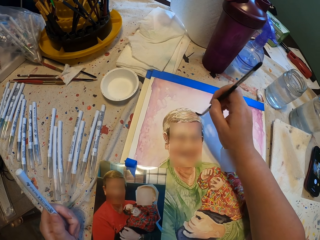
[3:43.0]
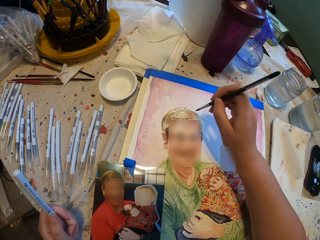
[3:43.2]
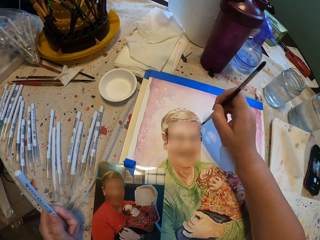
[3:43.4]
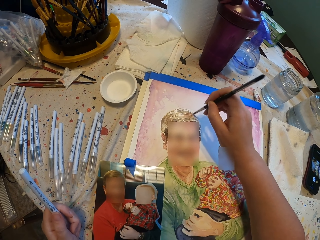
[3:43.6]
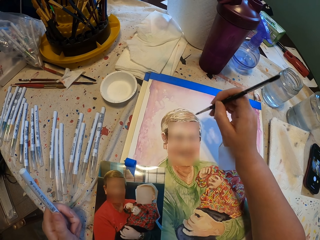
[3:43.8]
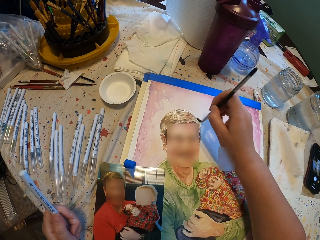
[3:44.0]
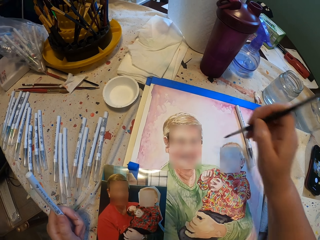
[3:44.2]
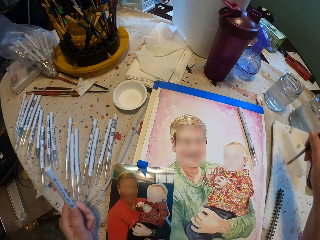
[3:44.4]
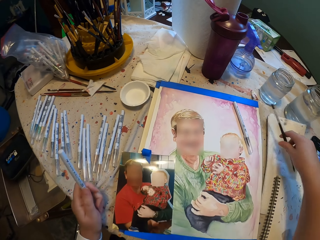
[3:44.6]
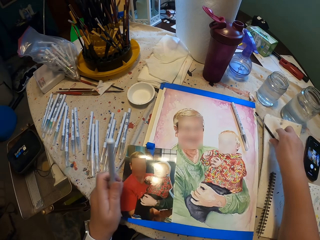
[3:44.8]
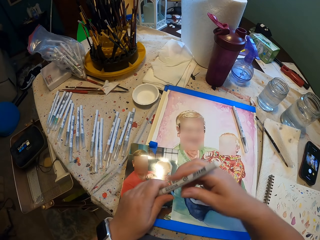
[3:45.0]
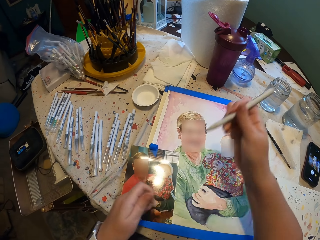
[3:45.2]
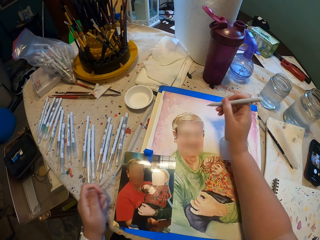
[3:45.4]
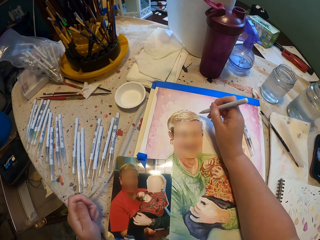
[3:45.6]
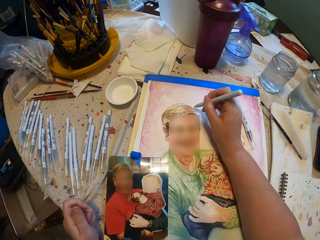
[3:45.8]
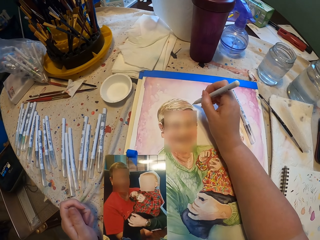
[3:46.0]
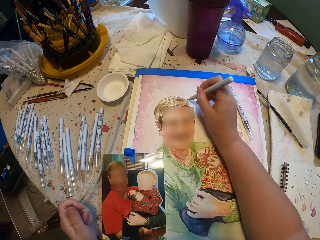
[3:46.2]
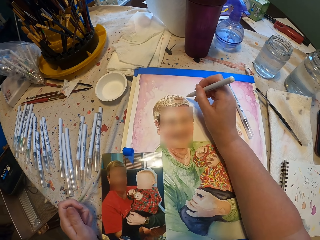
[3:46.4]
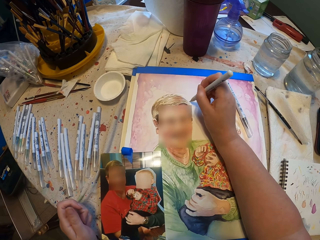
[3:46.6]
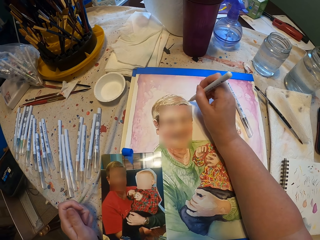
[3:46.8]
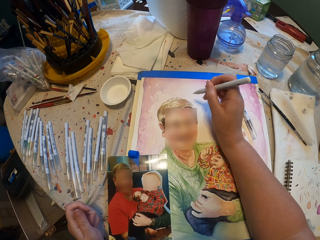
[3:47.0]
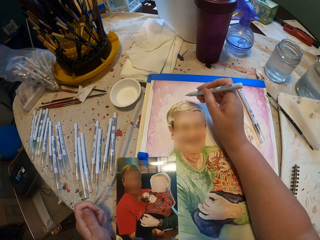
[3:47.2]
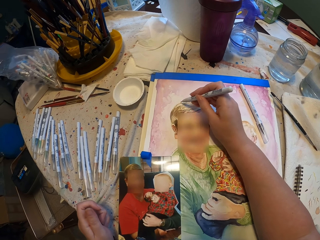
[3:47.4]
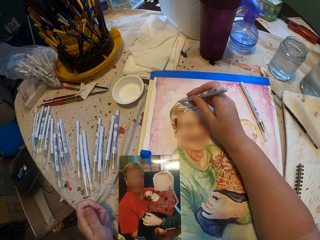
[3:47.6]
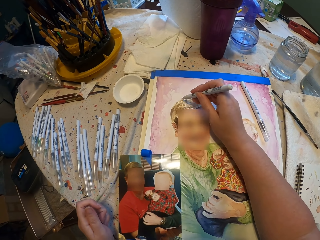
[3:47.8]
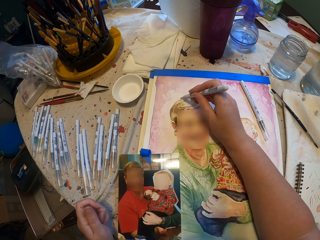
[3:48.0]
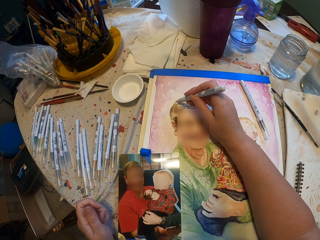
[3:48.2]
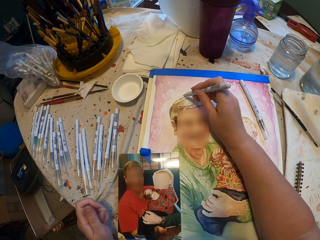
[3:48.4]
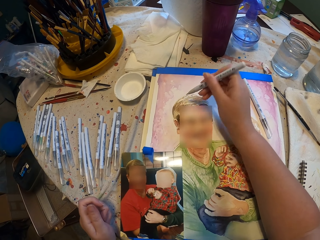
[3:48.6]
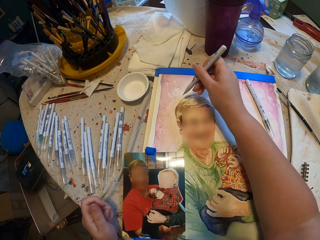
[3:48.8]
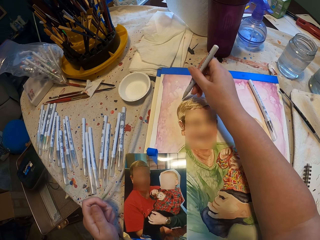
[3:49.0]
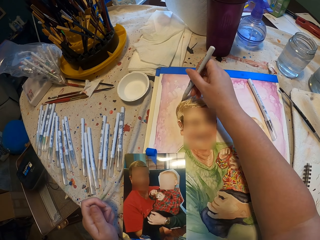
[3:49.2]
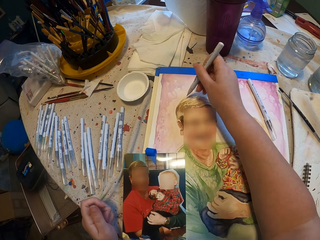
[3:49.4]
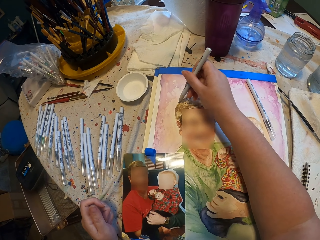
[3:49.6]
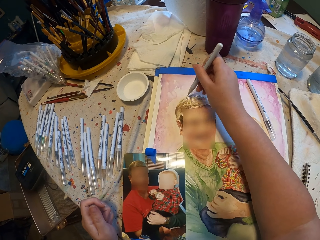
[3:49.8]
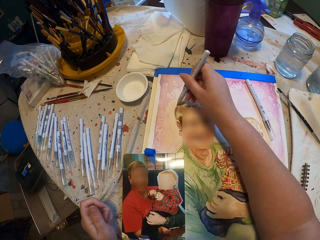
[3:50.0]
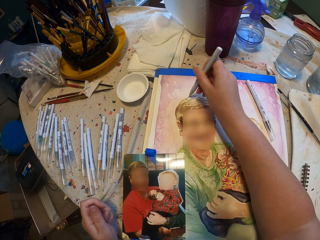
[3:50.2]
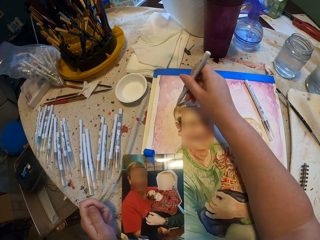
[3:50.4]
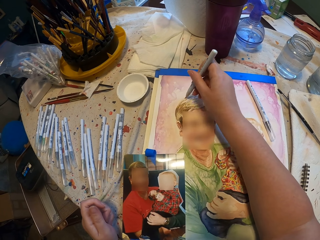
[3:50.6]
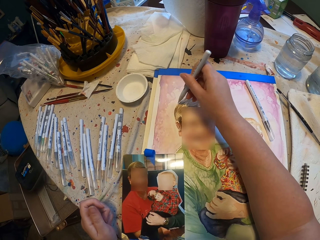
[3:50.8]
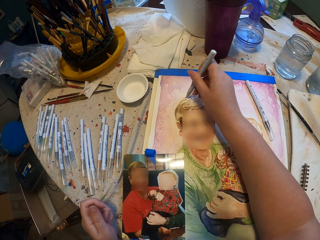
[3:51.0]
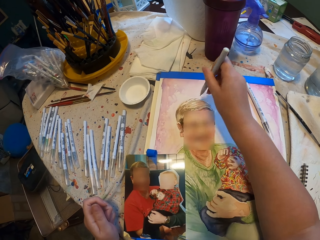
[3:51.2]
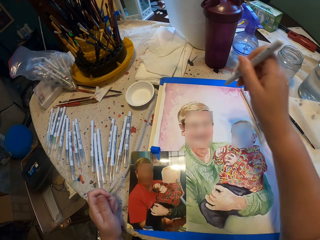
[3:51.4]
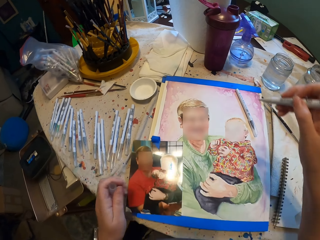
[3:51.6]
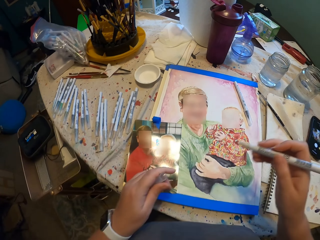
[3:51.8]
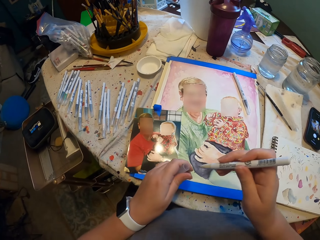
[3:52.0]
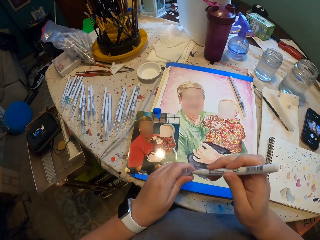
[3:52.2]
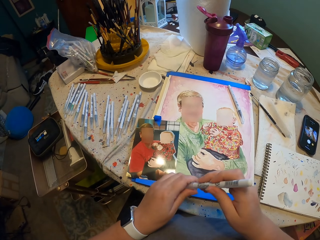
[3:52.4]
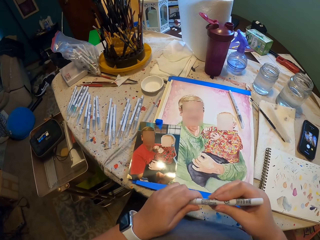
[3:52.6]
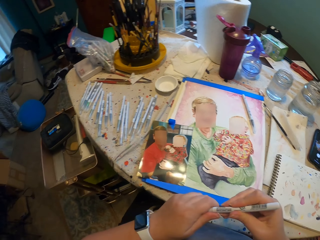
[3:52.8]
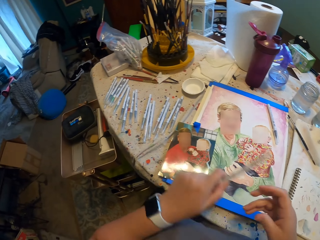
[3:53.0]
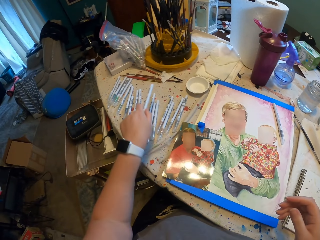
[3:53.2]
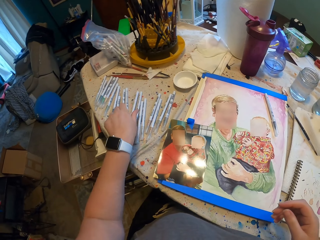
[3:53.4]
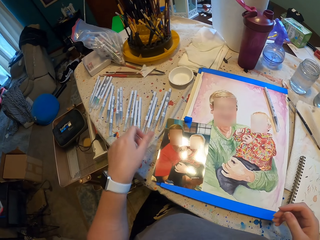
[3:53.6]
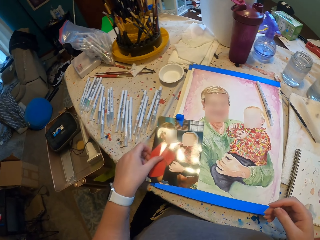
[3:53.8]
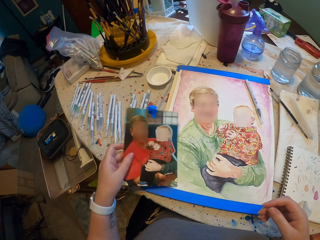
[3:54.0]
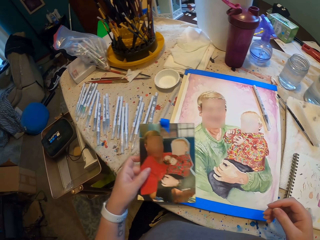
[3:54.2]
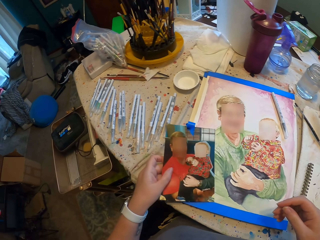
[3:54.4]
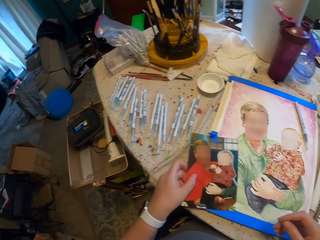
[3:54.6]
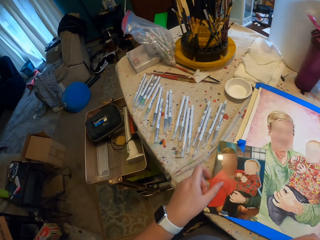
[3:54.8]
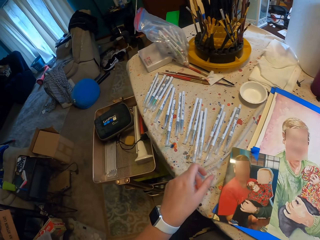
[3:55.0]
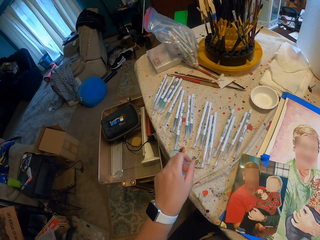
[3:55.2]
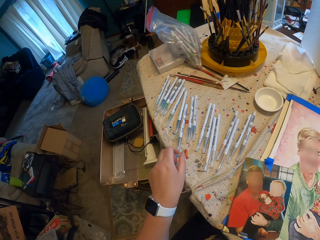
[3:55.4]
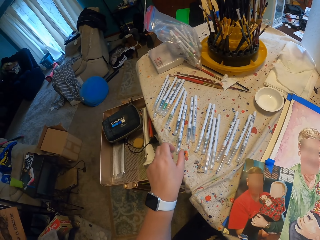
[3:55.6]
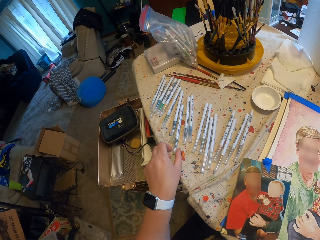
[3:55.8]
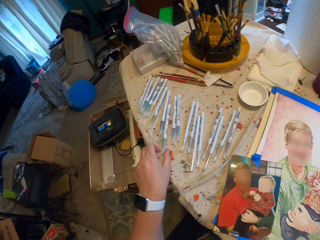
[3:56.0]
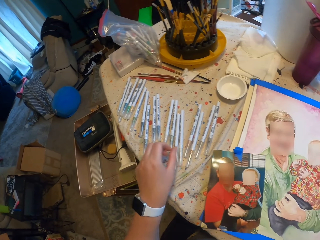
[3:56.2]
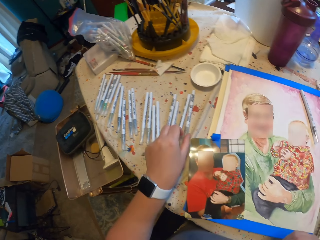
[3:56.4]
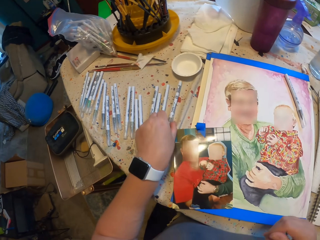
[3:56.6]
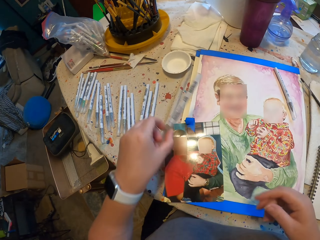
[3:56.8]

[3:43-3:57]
The camera wearer puts the paint brush on the table. He transfers the pen to the right hand. He draws the picture on the book with the pen. He closes the drawing pen. He takes the drawing pen. He puts the pen on the table. He holds the picture in his hand. He takes the picture. He picks up a pen from the table. He puts the picture down.

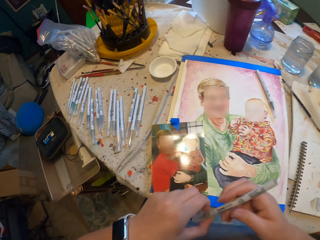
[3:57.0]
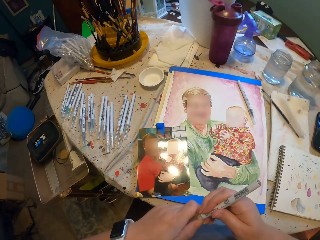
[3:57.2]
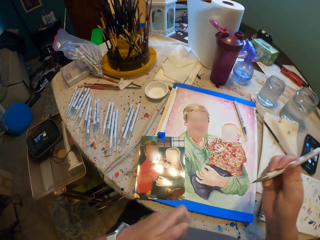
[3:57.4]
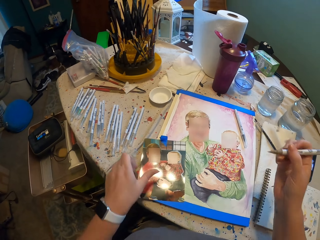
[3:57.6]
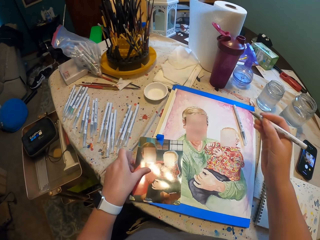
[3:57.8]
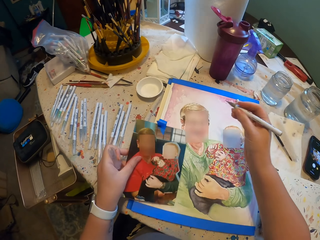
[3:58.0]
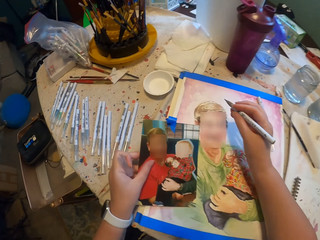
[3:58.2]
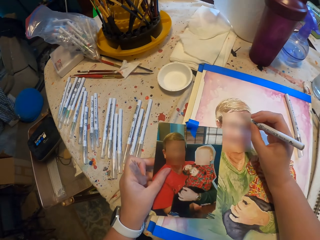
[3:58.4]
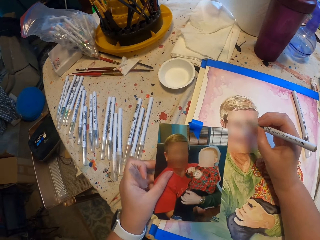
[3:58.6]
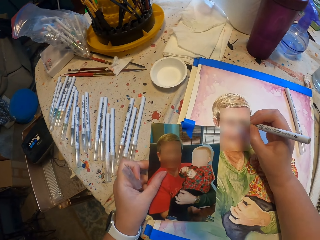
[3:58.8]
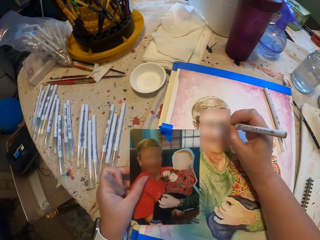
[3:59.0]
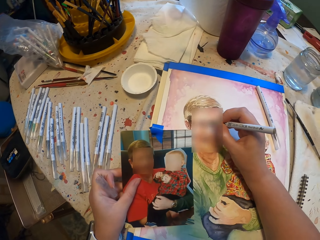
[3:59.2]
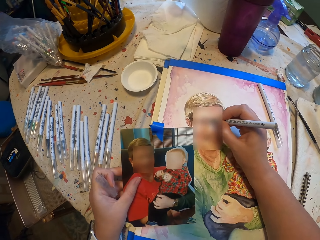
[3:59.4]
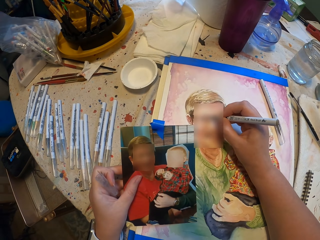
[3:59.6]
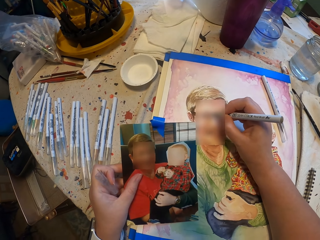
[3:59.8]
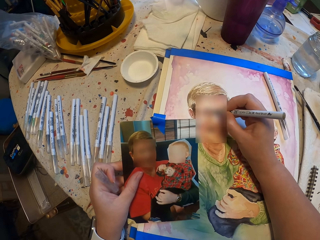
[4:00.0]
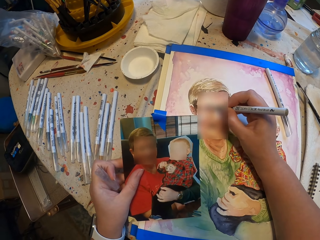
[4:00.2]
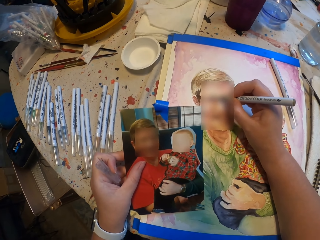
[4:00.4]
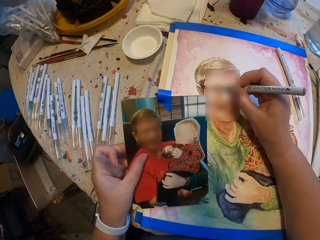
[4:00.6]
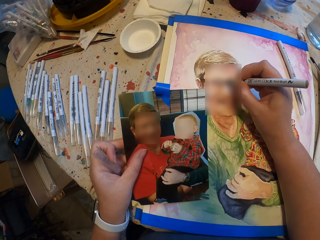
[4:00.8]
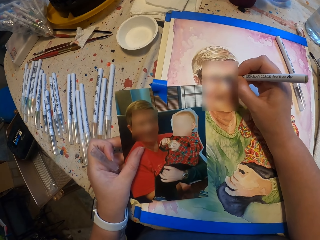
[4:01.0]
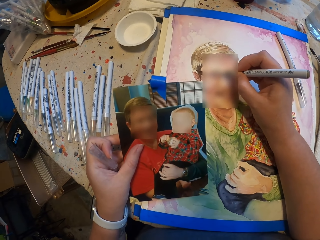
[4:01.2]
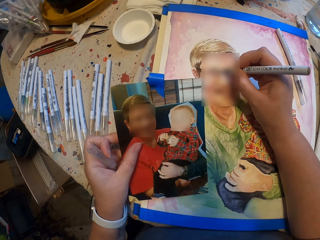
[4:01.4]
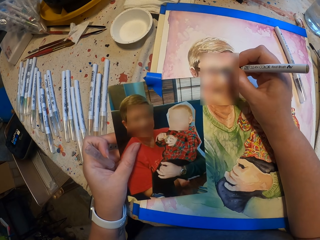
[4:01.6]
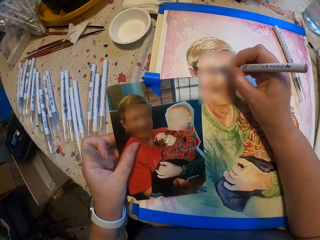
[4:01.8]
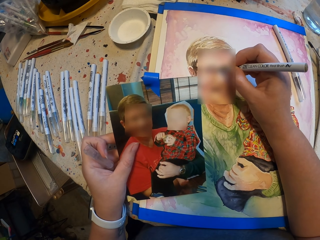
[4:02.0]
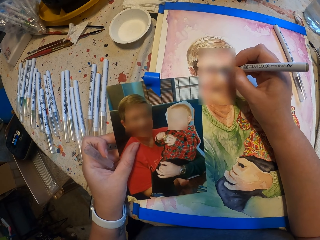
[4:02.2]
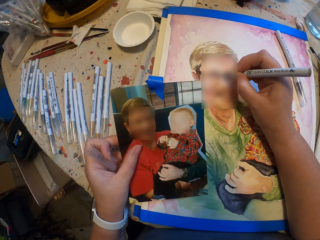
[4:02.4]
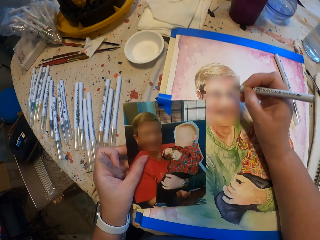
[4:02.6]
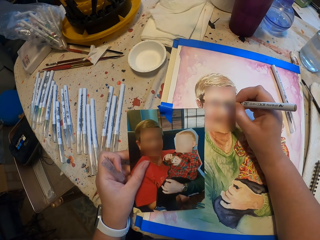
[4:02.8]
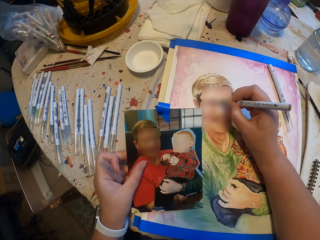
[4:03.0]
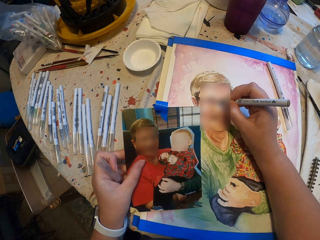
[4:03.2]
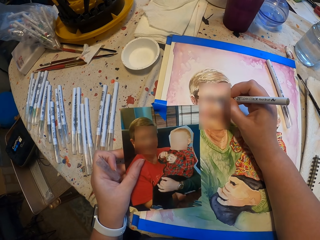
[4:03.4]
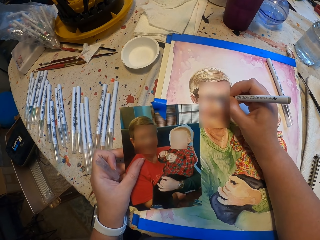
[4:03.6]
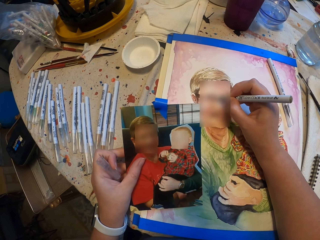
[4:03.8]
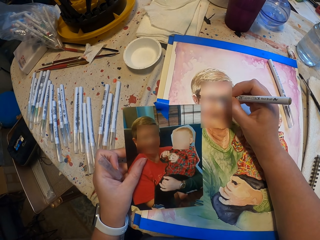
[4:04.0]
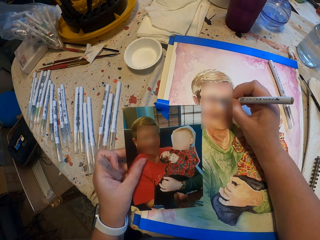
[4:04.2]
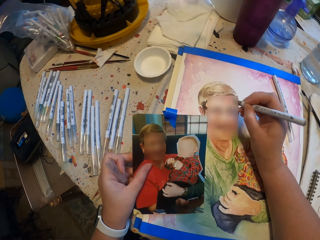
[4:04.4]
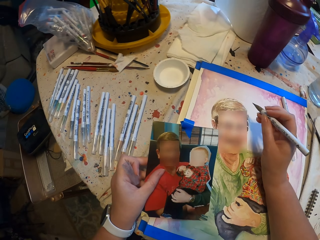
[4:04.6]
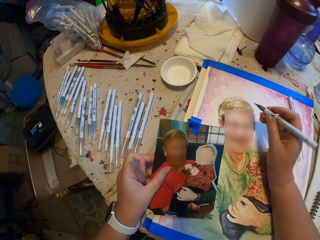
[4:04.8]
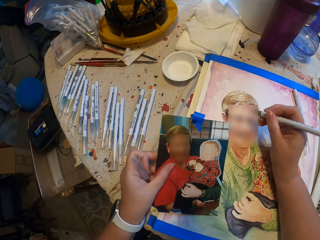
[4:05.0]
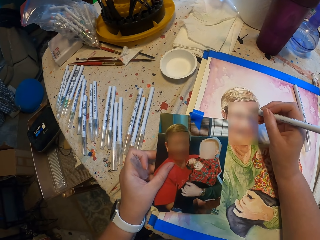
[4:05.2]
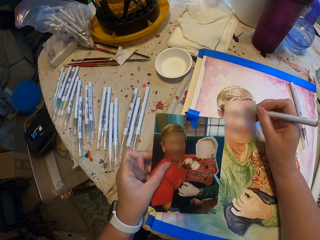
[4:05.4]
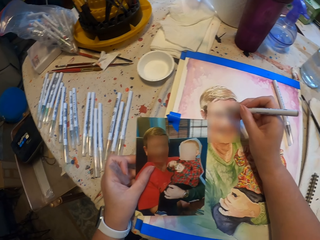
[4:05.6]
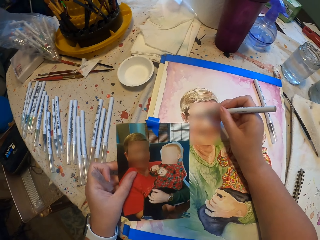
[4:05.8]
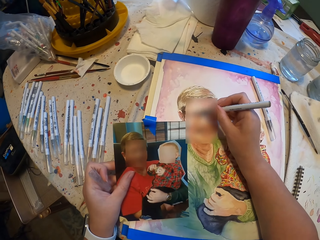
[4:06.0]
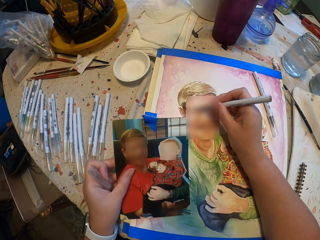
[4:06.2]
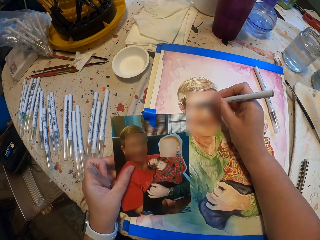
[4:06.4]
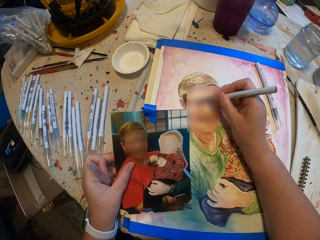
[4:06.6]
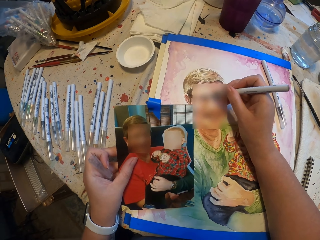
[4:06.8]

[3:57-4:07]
The camera wearer opens the drawing pen. He holds the picture in his hand. He takes the picture. He draws the picture on the book with the pen. He moves the drawing pen. He draws the picture on the book.
